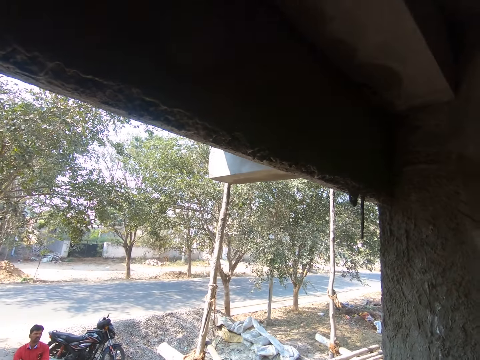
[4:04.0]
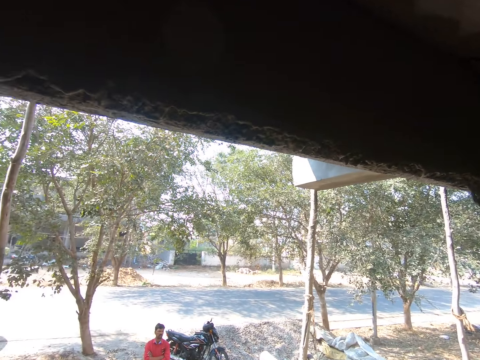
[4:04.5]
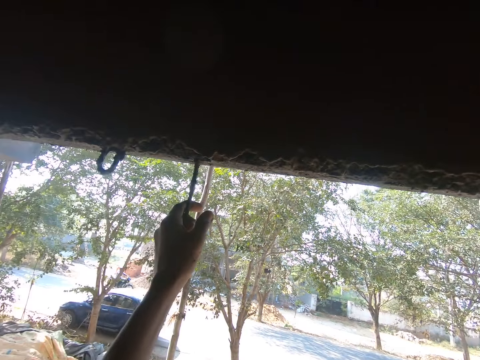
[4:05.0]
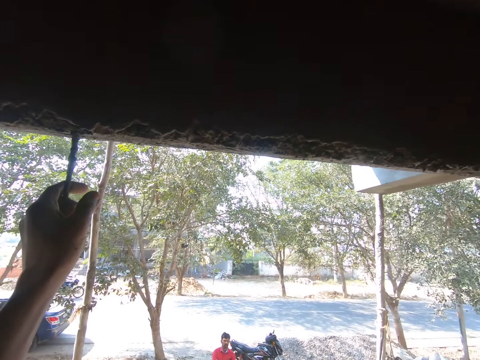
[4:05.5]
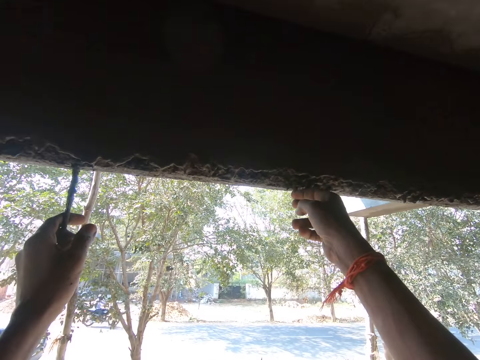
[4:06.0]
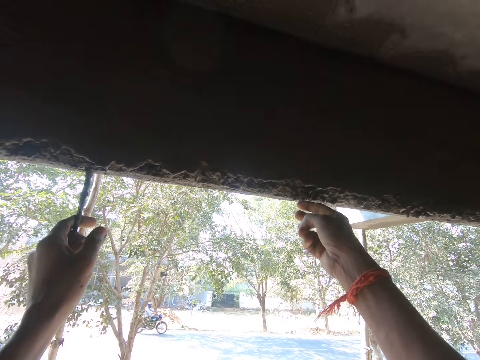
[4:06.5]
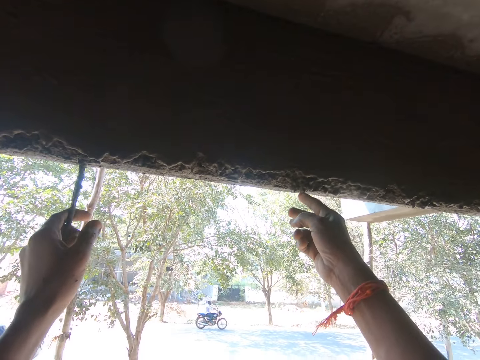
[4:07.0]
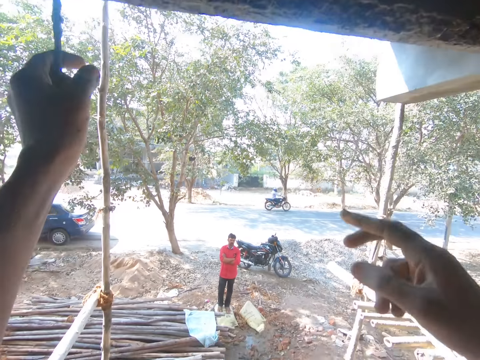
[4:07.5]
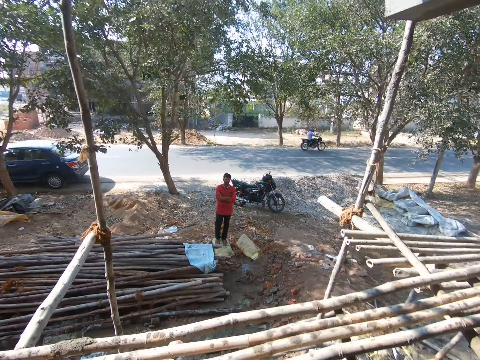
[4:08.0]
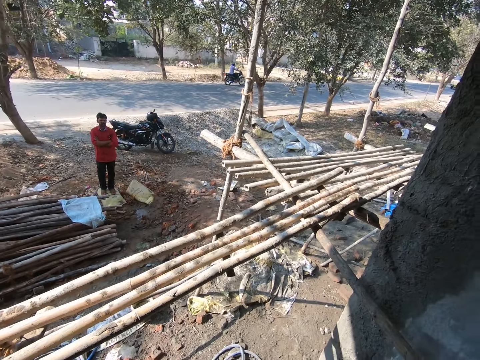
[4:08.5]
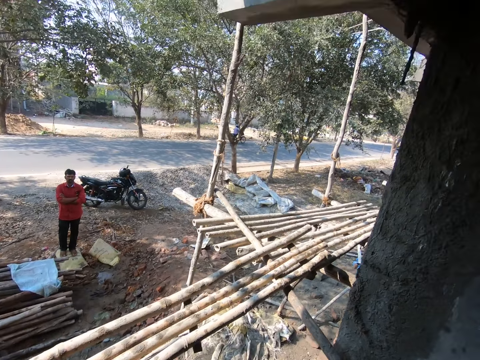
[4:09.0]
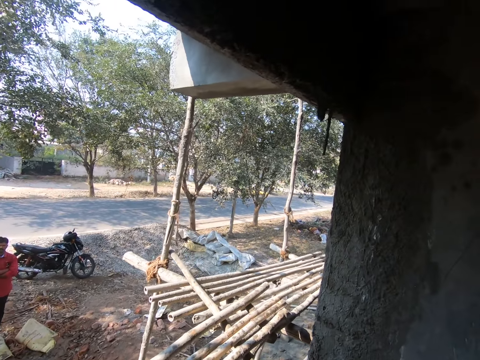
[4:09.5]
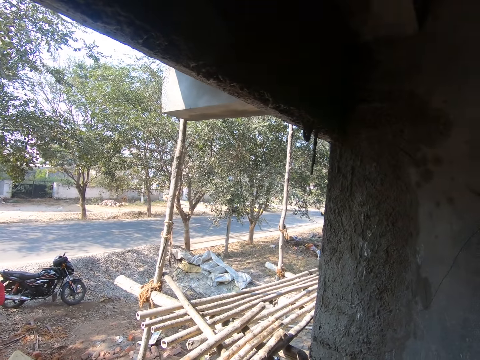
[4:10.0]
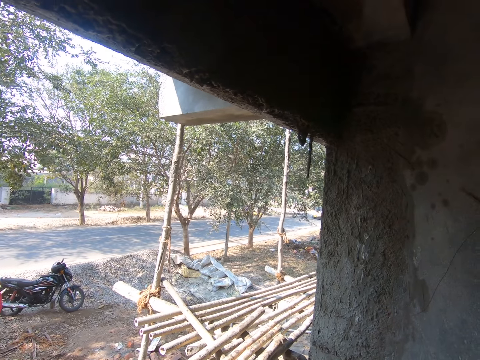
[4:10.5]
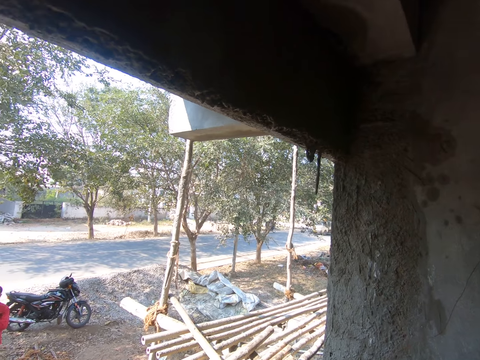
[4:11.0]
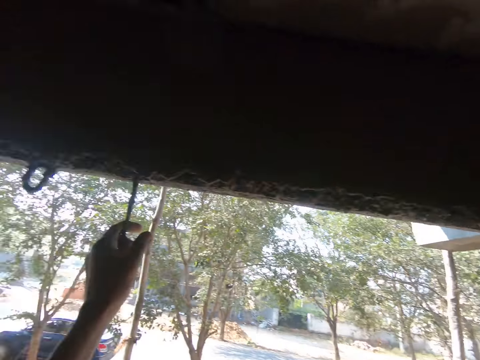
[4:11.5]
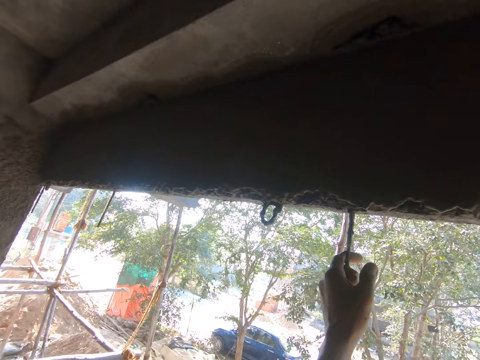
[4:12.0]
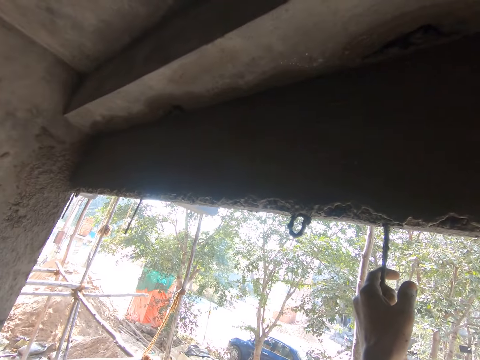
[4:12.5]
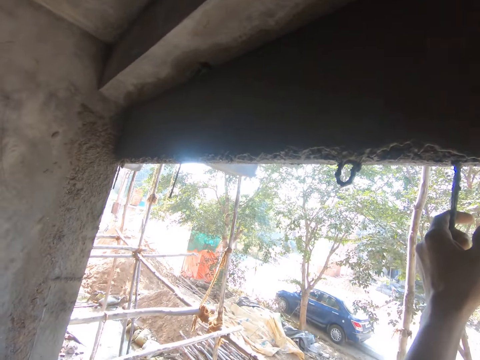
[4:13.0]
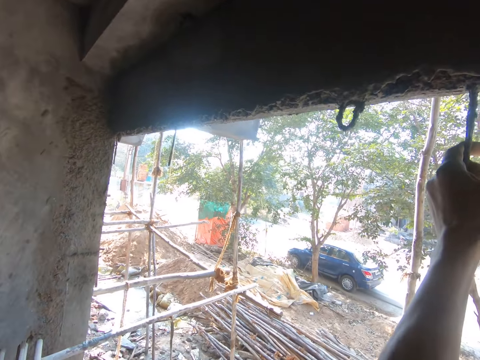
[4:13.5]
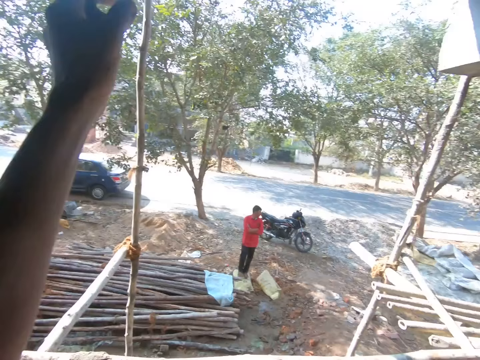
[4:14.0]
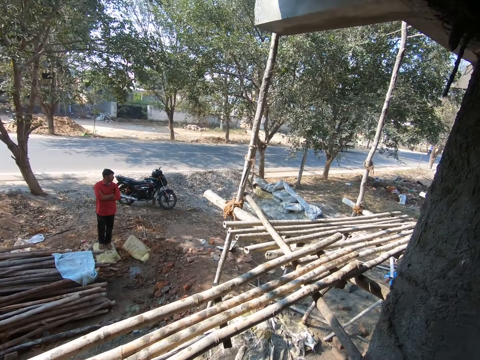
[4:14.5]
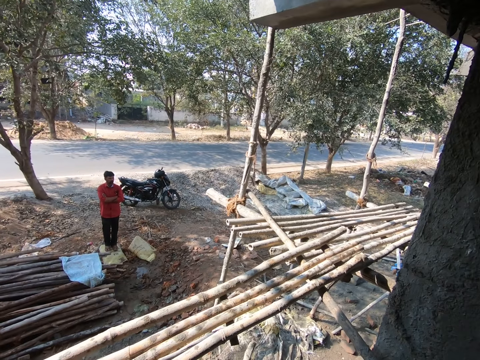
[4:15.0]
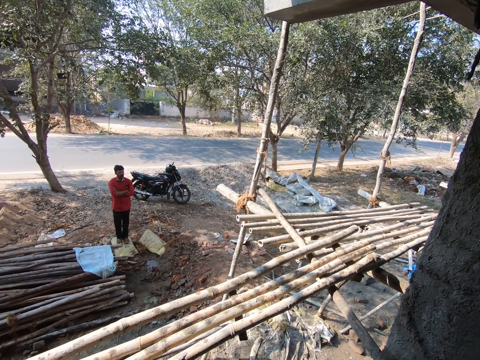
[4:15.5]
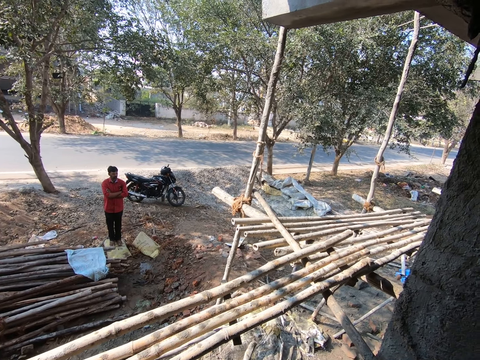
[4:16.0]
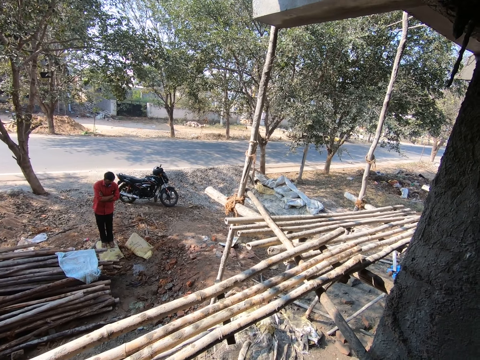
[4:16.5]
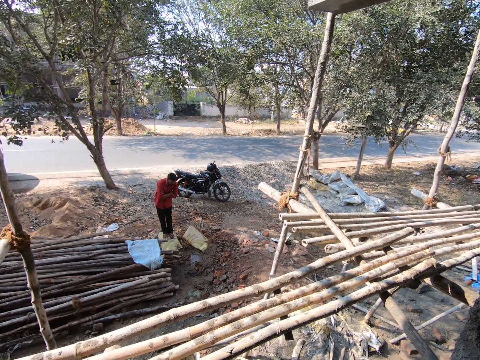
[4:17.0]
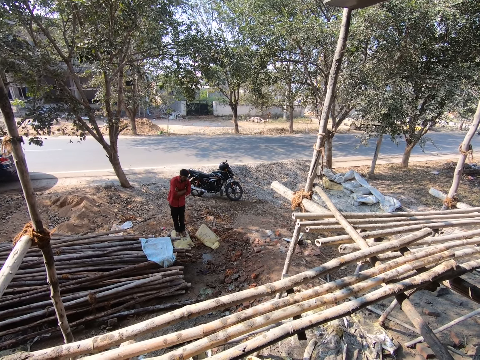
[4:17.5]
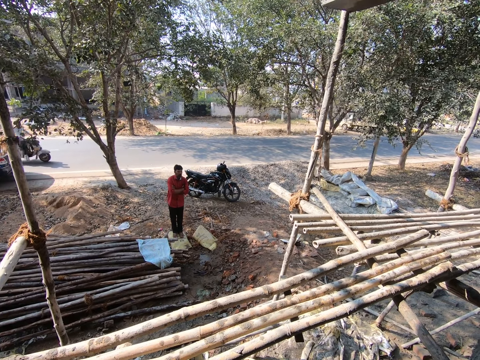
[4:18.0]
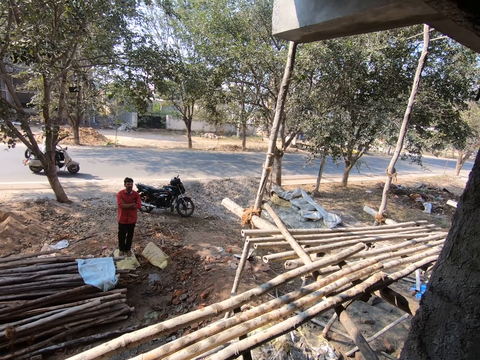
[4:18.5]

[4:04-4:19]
The camera wearer touches the wall. They look around.

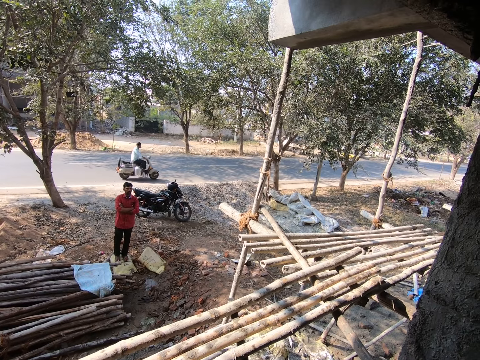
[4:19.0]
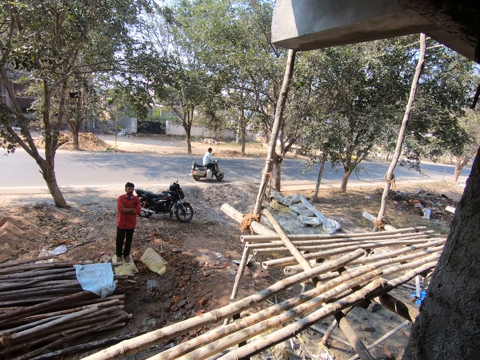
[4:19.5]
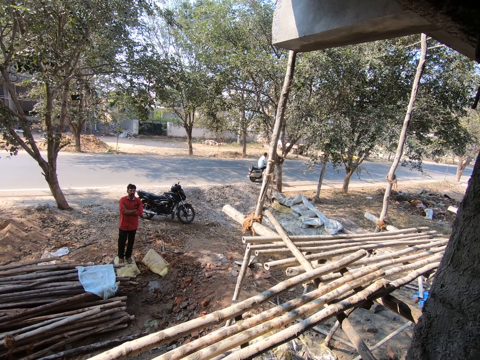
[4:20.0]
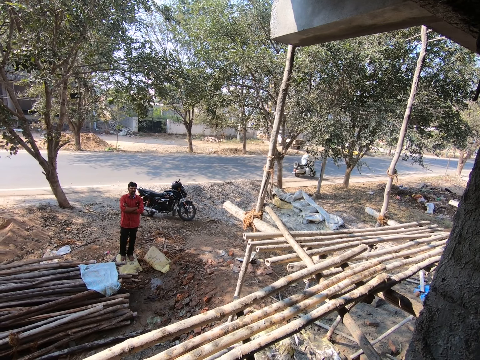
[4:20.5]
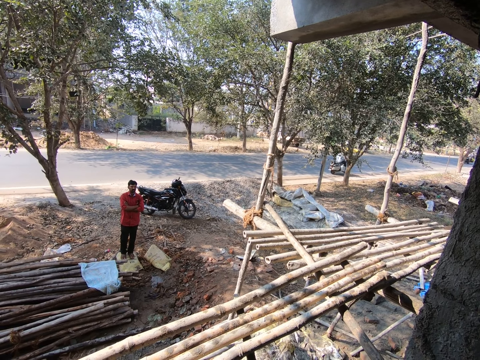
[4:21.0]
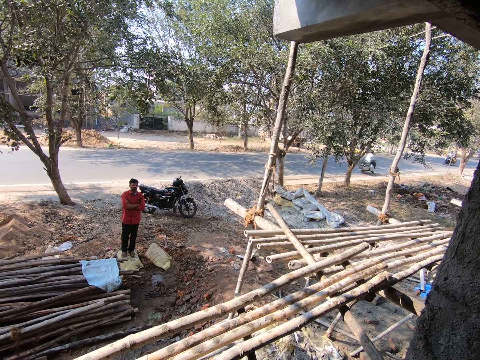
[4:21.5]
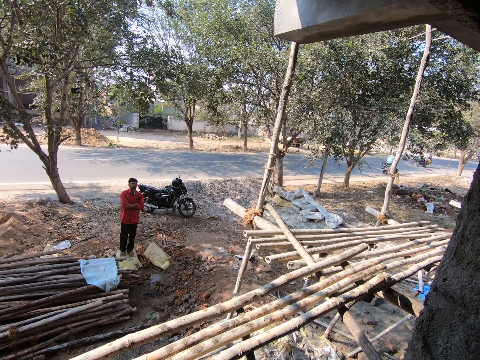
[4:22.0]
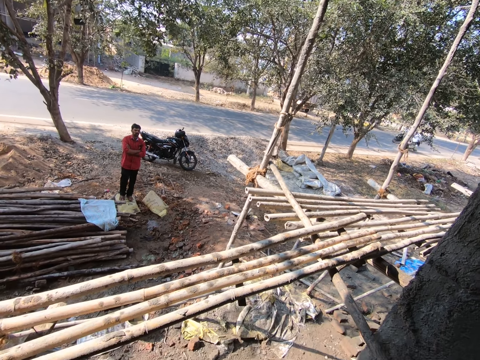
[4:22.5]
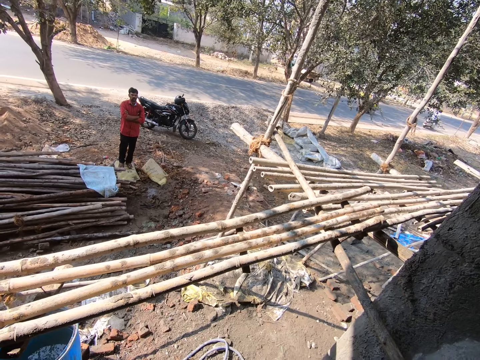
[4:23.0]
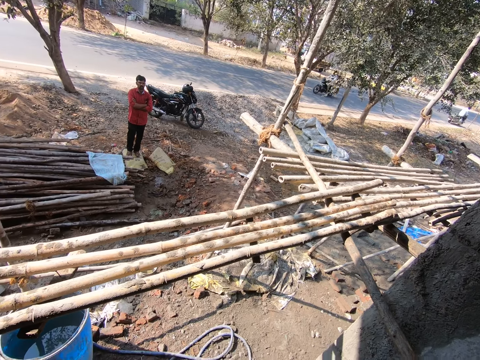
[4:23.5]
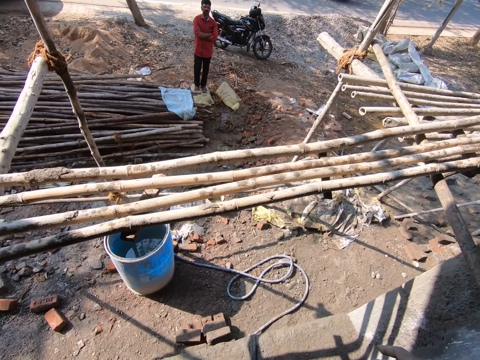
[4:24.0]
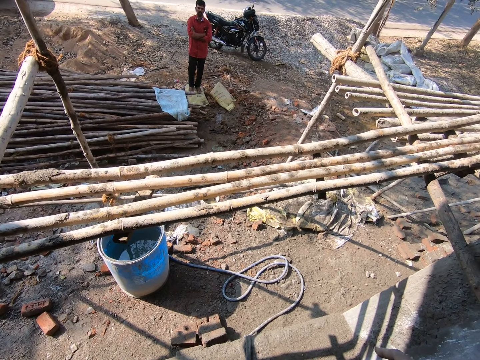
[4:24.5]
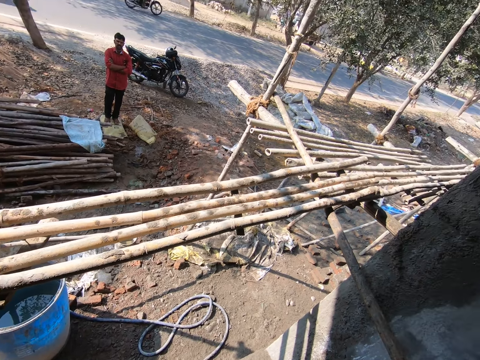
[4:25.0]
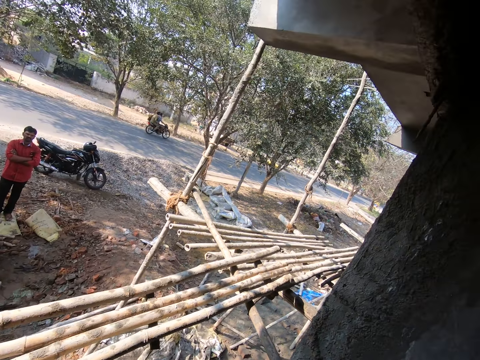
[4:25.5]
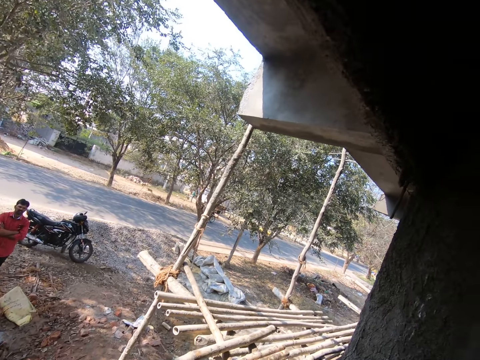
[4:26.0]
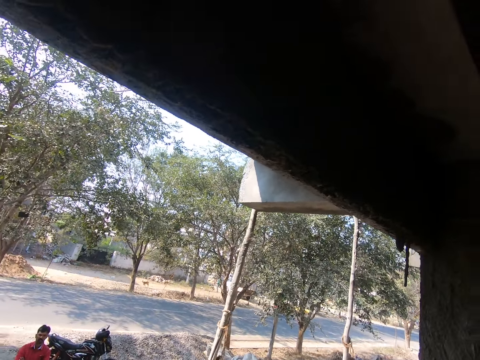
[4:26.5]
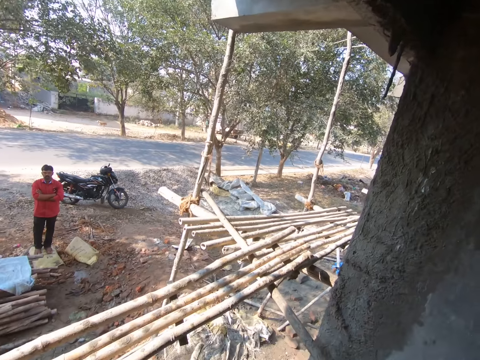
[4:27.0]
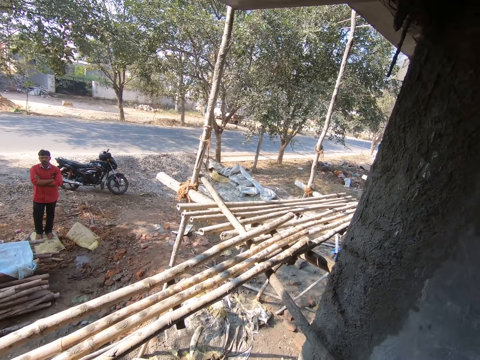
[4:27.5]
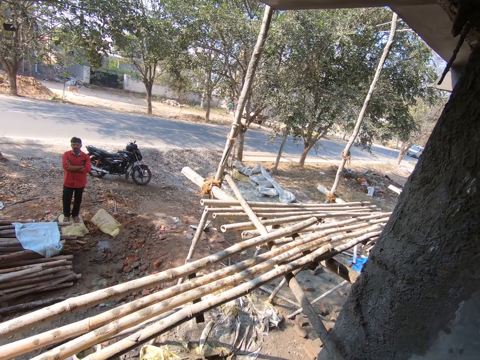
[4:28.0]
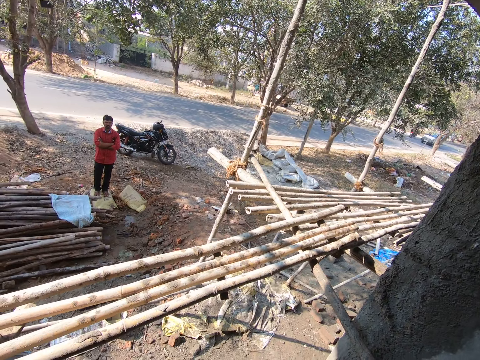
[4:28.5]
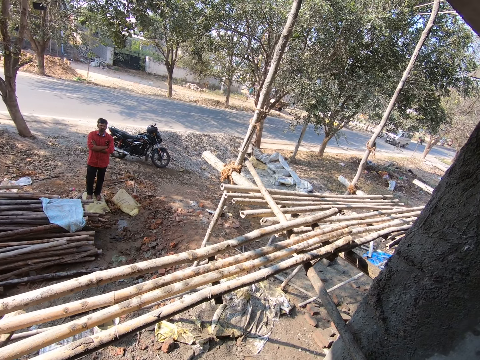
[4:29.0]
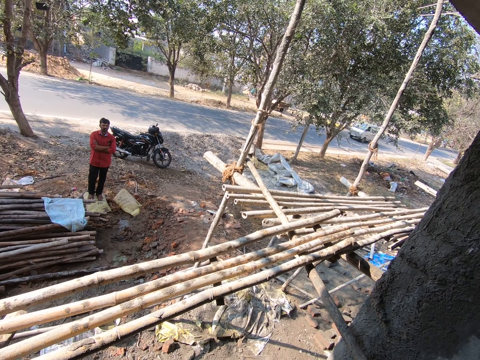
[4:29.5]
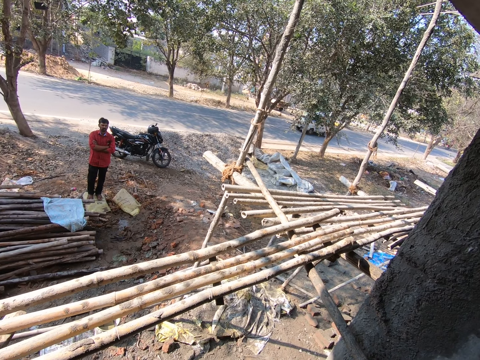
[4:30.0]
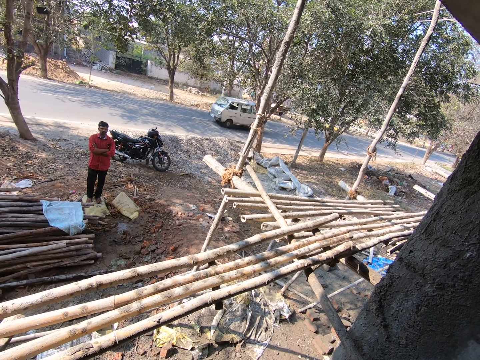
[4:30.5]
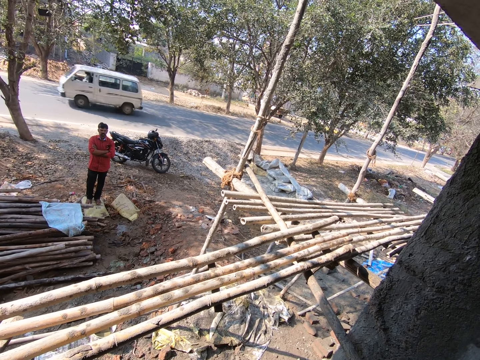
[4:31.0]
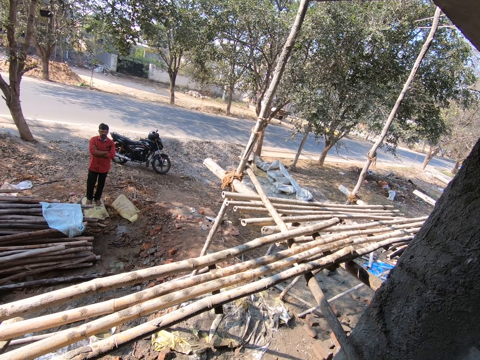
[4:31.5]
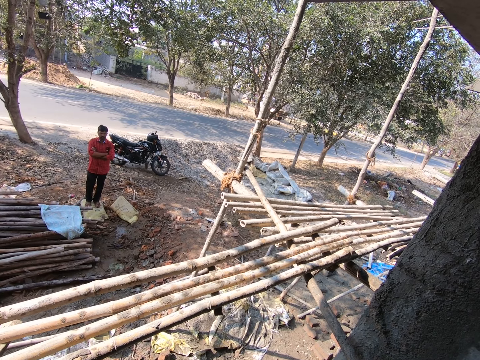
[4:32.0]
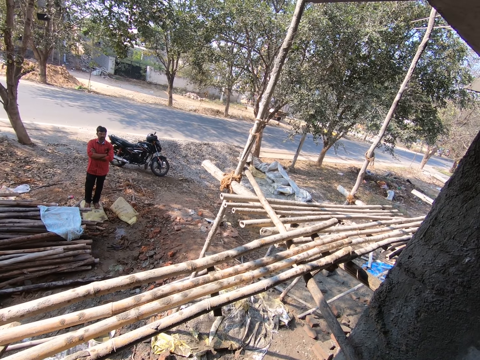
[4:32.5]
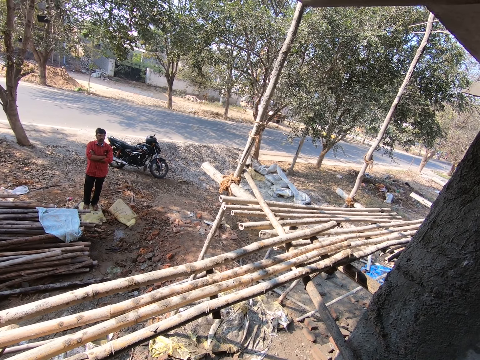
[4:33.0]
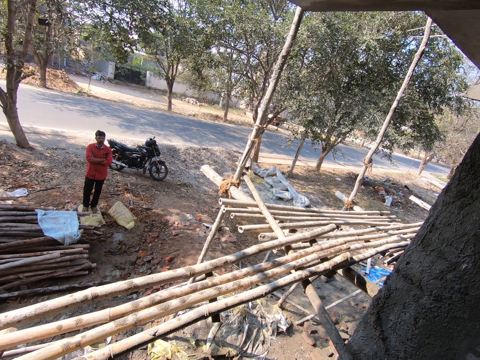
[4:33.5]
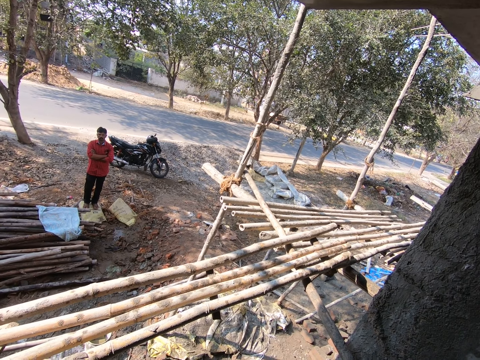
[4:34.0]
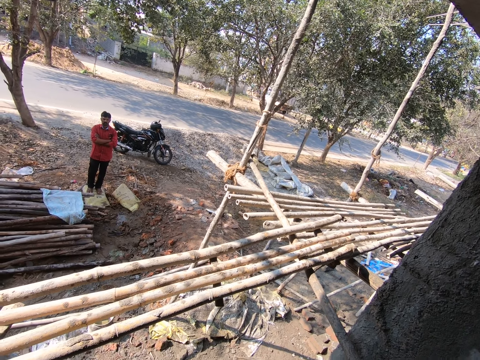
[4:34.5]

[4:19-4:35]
The camera wearer looks around. They talk. They look around.
